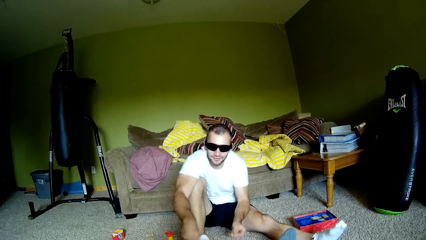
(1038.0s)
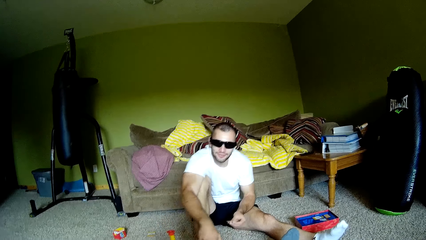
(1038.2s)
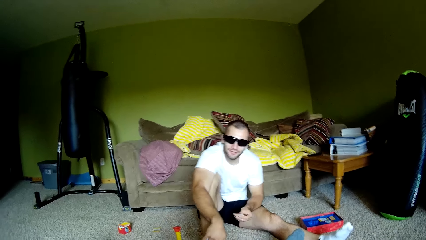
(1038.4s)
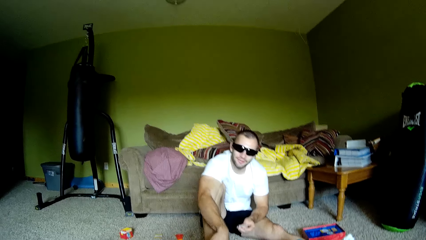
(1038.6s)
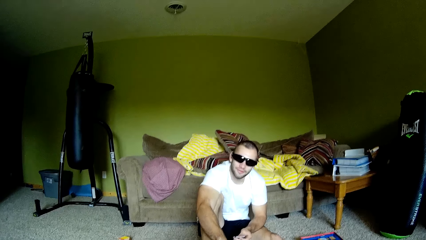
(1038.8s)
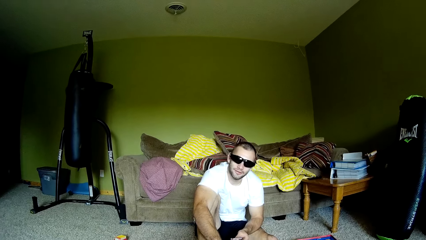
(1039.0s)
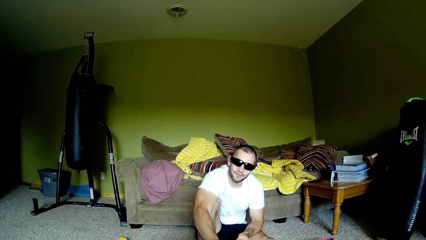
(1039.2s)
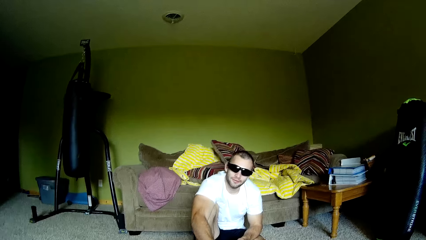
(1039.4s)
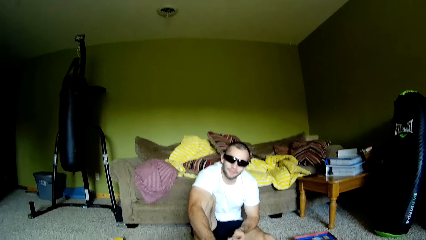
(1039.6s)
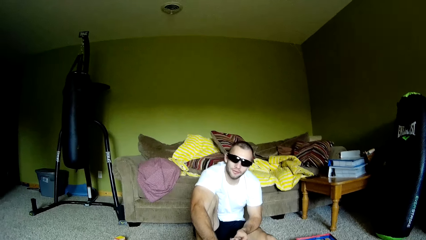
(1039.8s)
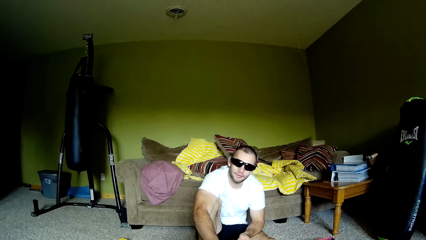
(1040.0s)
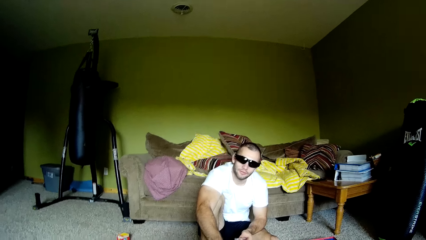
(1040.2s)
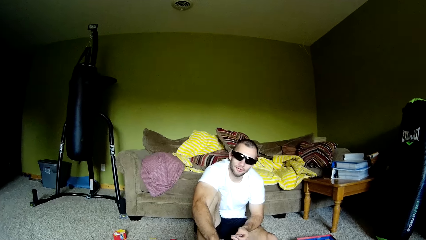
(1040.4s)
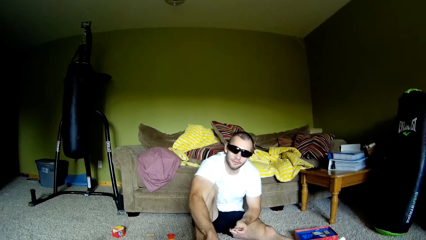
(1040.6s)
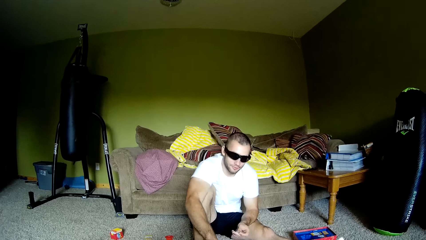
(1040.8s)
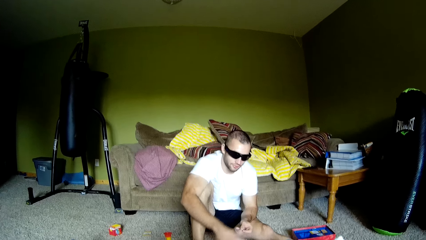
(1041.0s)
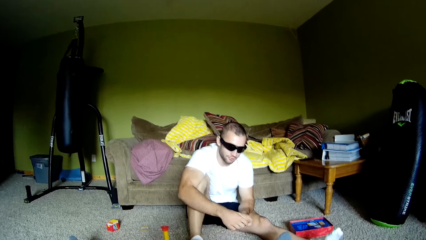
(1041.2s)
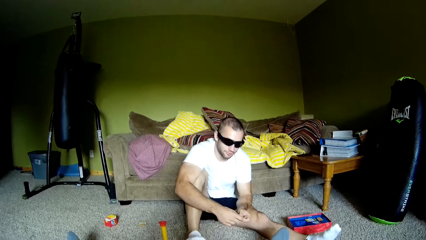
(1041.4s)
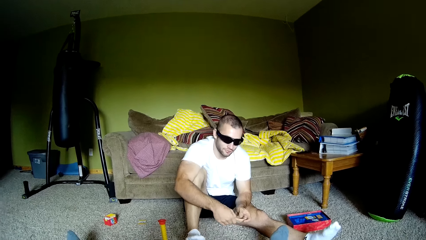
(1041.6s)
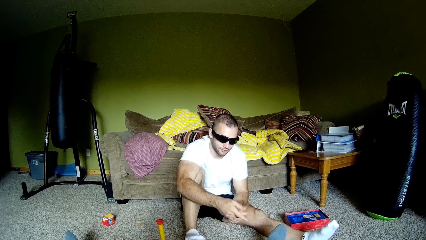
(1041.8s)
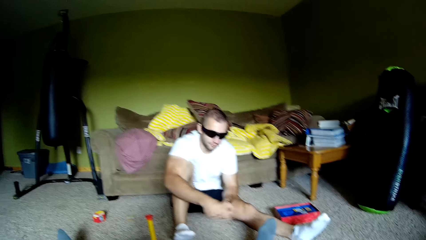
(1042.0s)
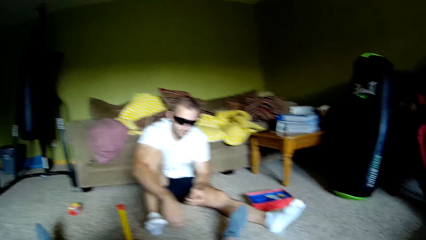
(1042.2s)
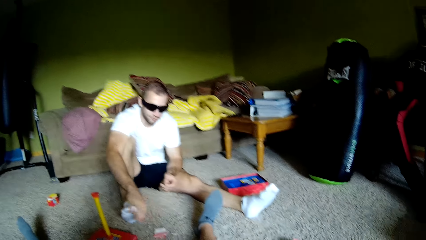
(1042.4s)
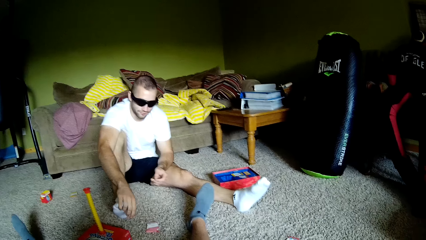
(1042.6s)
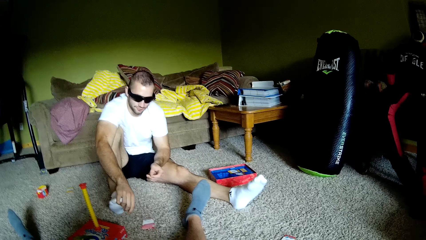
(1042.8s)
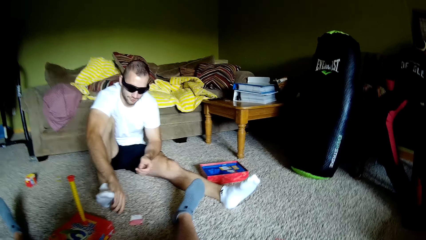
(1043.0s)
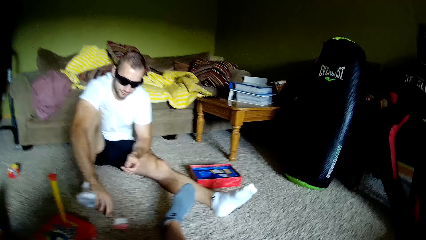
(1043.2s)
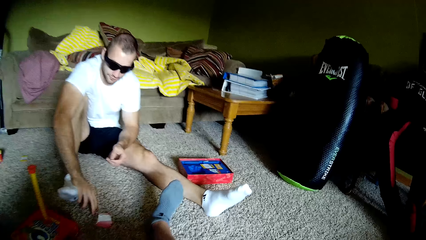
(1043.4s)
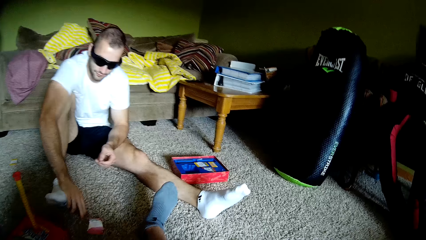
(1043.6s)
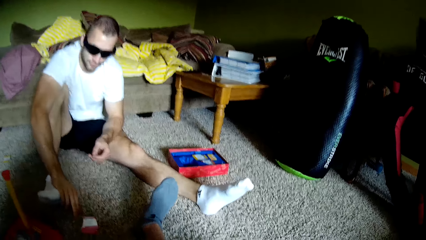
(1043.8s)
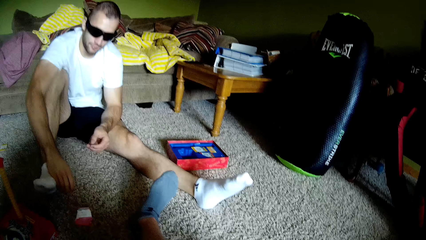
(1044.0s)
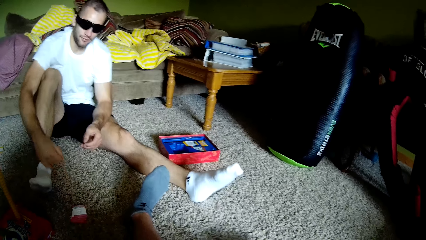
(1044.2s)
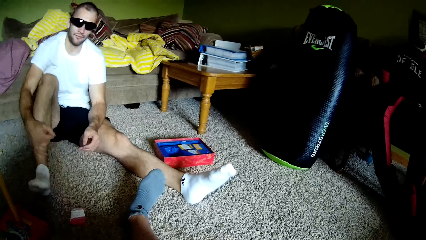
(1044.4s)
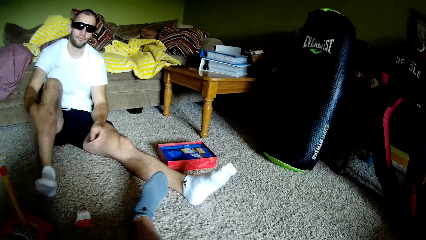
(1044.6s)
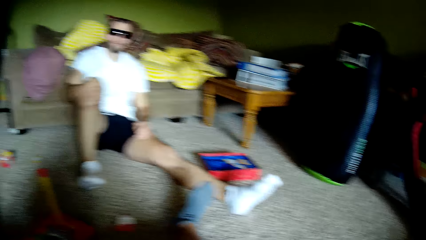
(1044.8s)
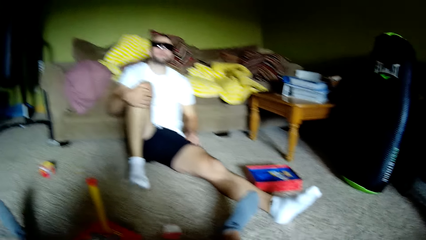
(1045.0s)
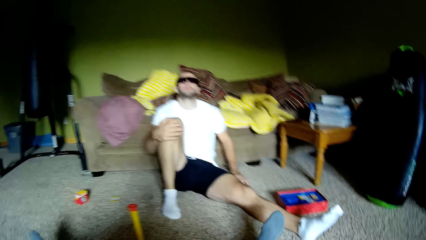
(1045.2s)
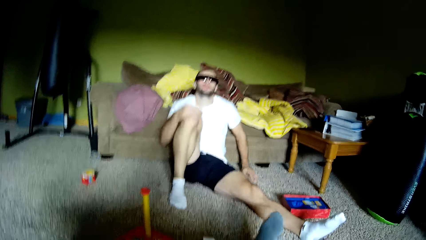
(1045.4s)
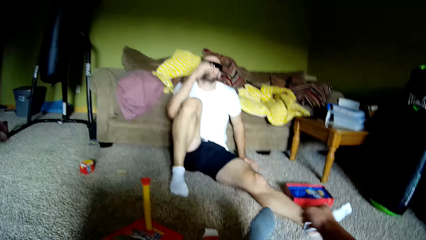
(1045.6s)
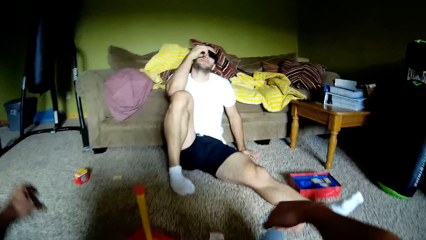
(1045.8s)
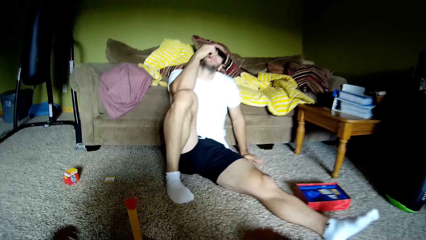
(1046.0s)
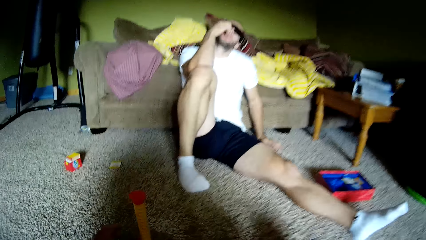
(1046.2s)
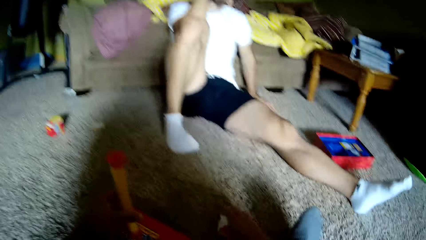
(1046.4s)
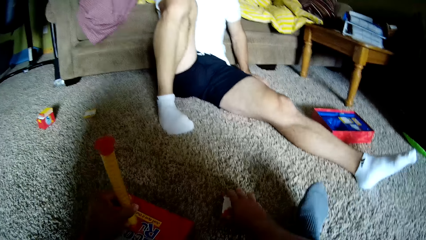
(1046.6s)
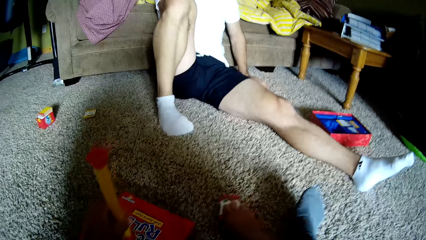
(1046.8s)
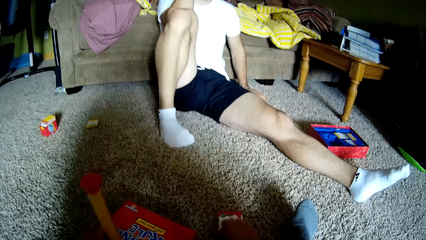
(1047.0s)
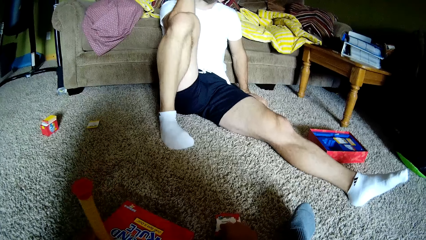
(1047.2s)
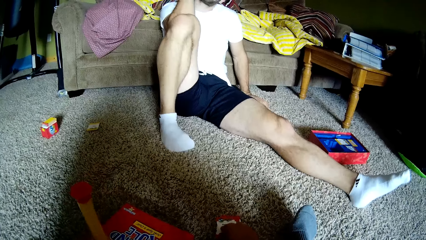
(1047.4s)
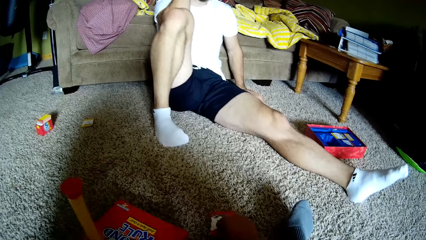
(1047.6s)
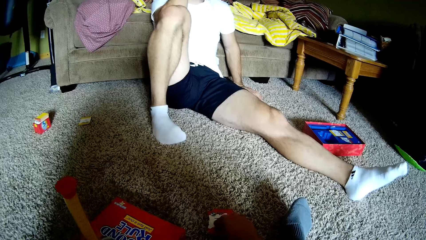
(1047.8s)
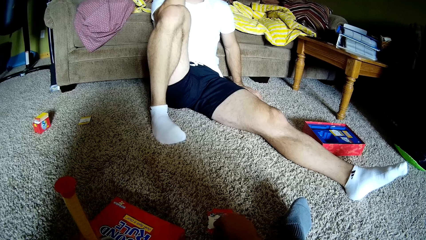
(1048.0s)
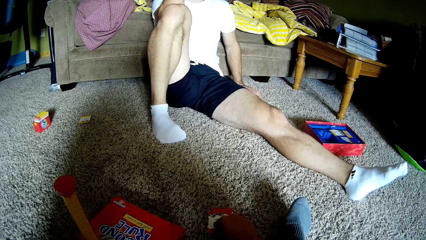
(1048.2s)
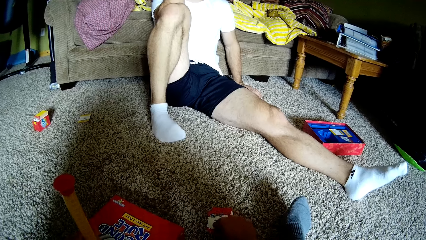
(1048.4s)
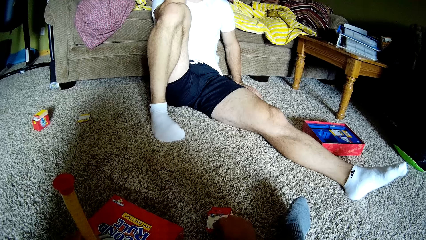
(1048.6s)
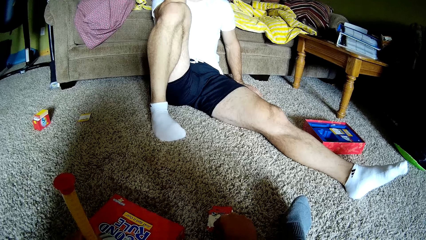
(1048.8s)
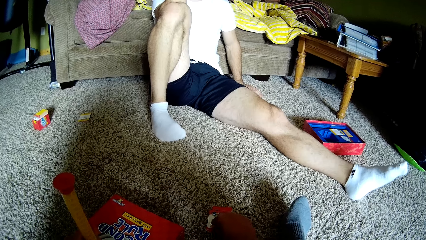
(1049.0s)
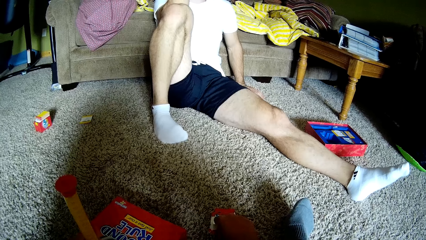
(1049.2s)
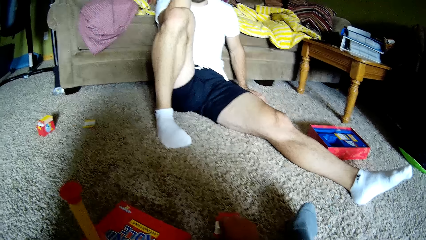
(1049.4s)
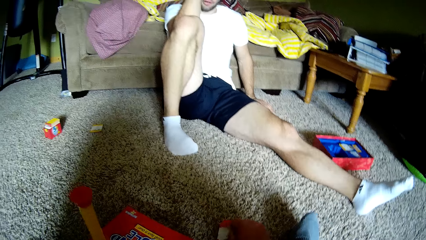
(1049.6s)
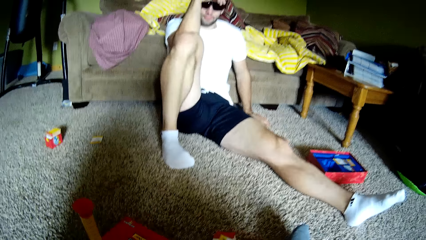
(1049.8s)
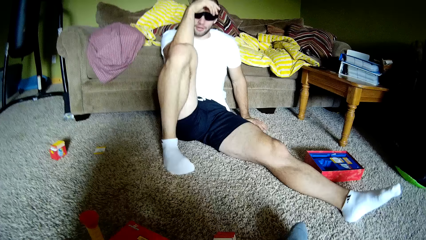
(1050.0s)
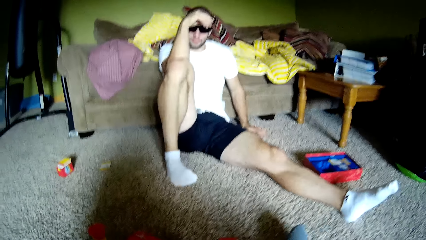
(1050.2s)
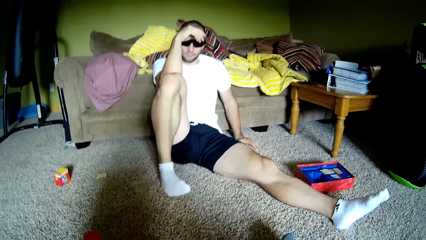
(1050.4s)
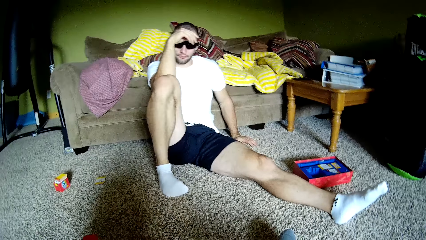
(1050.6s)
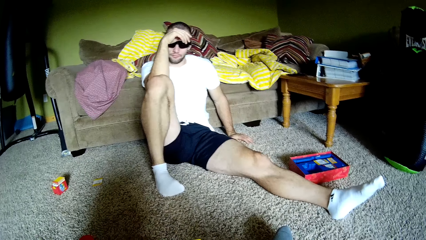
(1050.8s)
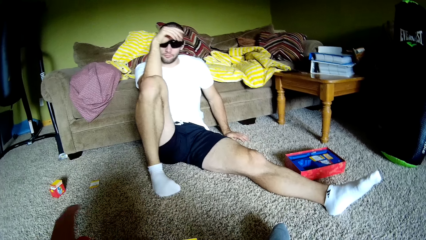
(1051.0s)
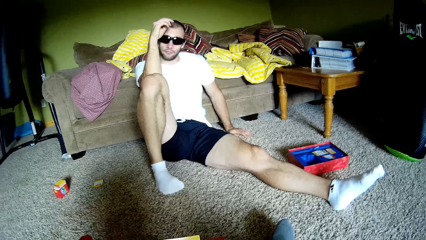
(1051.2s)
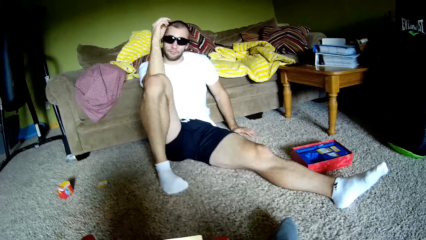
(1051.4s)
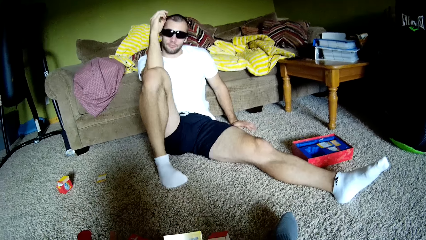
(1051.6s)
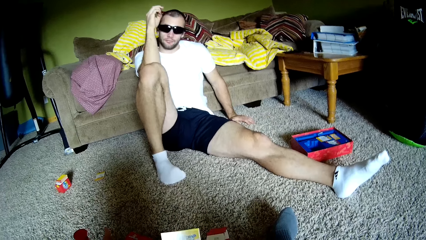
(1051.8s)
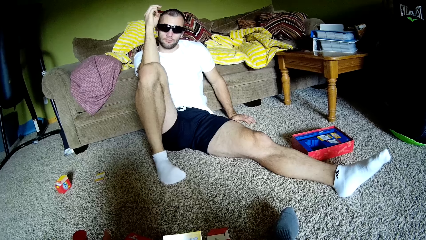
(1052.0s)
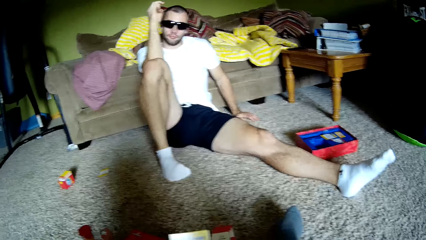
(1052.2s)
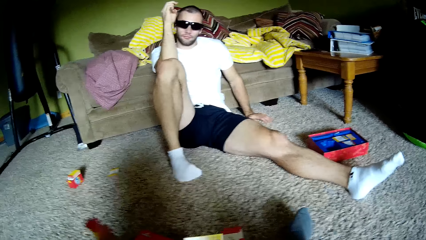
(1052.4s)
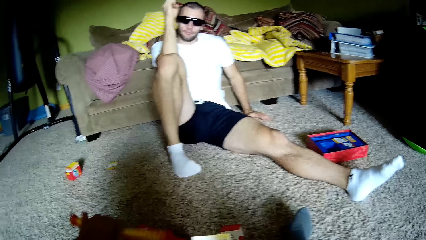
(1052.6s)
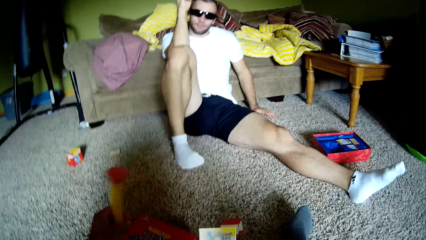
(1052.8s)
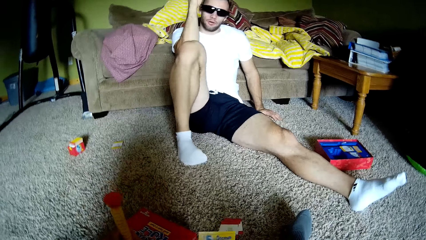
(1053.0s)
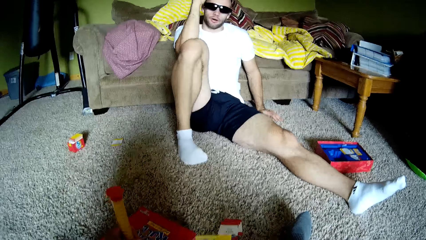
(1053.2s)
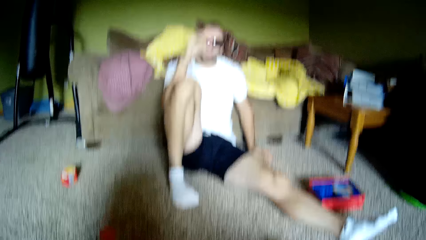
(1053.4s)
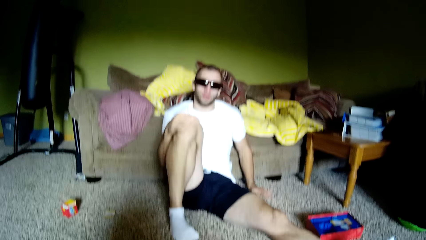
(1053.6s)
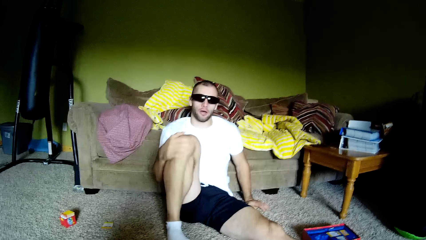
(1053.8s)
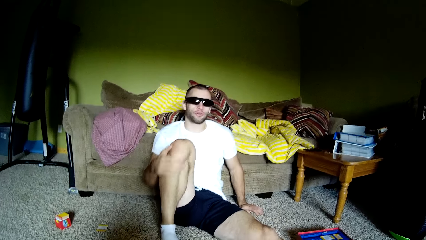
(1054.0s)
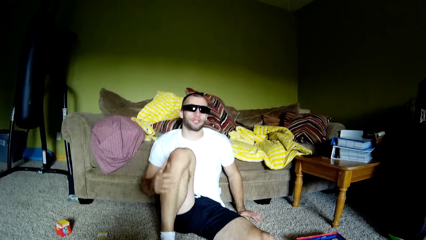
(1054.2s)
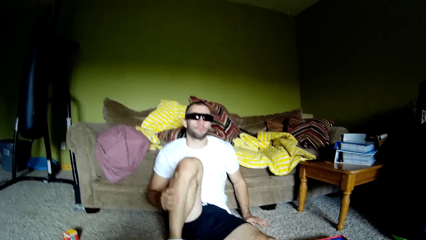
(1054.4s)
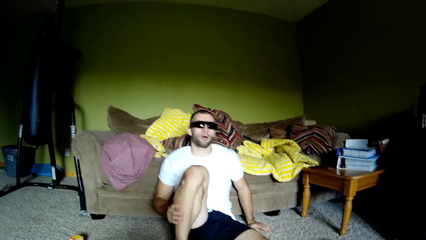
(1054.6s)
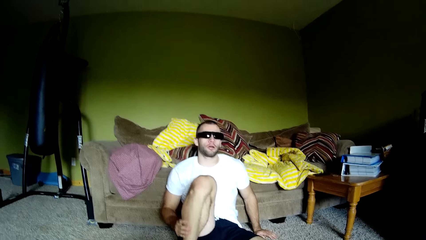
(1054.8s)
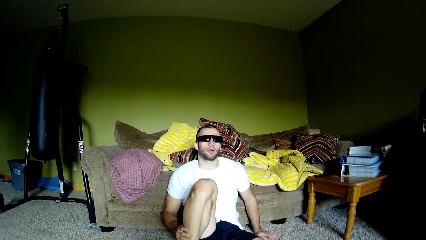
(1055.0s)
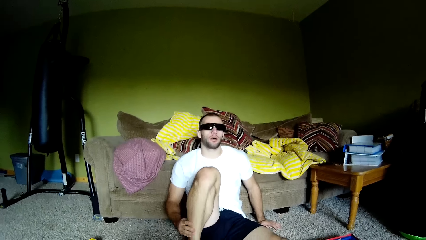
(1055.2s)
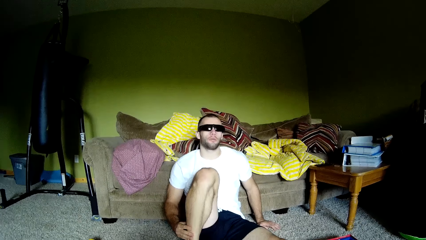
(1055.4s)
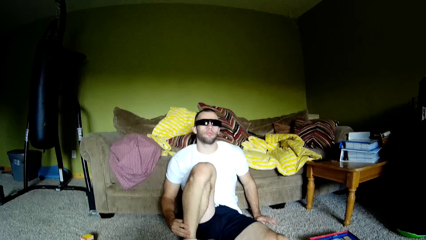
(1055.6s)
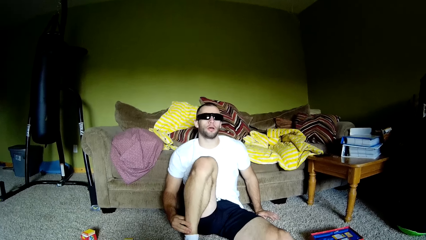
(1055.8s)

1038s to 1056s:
The man reads a card and turns the toy around. The camera wearer talks to the man. The man throws a card. The camera wearer picks up a card on the floor. They lean forward, hold the toy, move the timer, and pick up a card. They talk to the man. They turn the timer.
